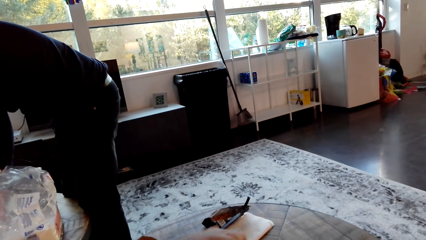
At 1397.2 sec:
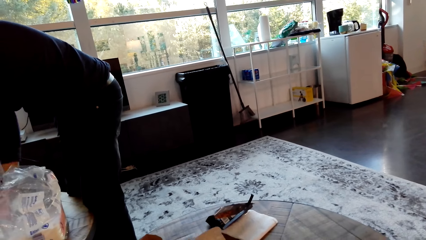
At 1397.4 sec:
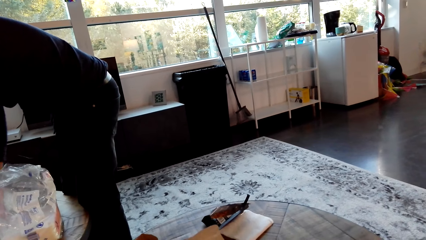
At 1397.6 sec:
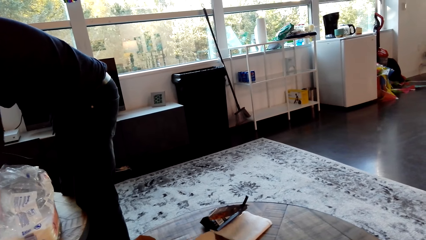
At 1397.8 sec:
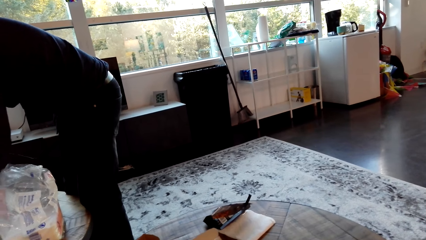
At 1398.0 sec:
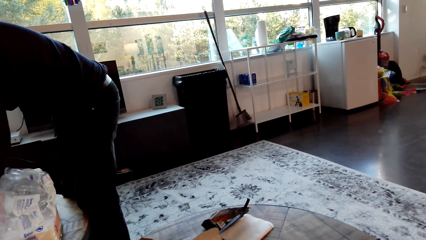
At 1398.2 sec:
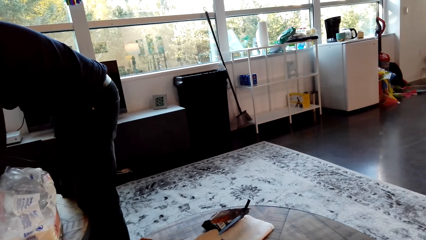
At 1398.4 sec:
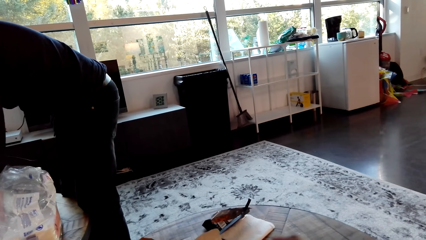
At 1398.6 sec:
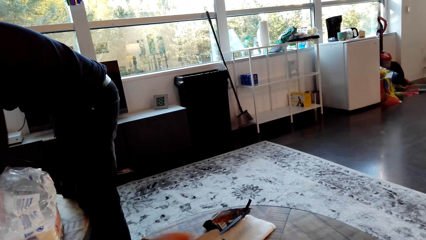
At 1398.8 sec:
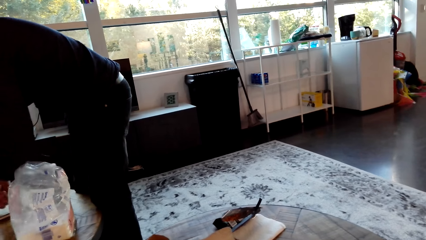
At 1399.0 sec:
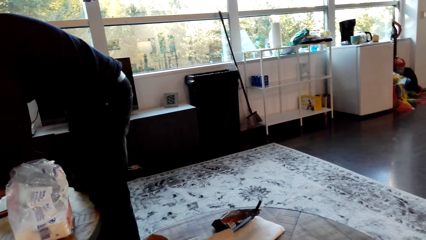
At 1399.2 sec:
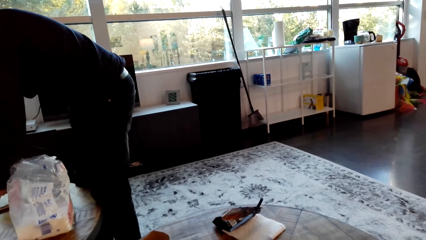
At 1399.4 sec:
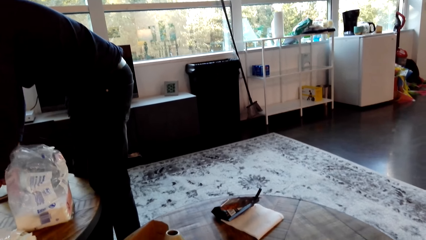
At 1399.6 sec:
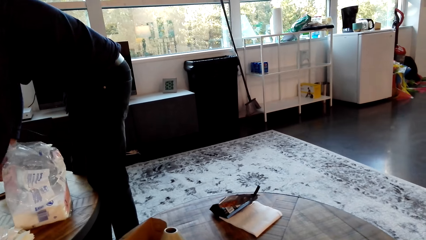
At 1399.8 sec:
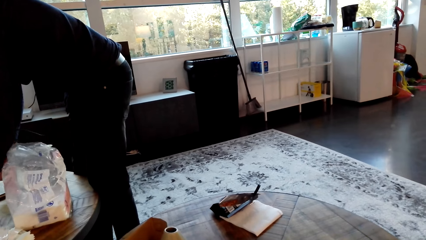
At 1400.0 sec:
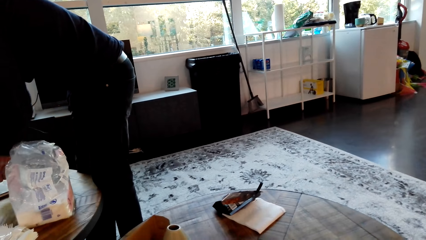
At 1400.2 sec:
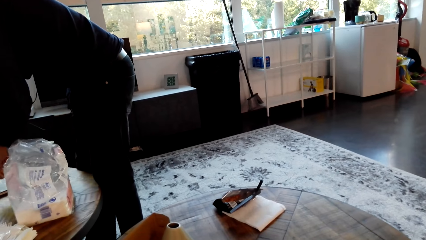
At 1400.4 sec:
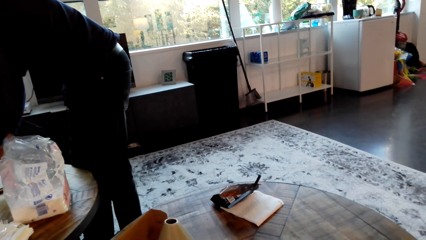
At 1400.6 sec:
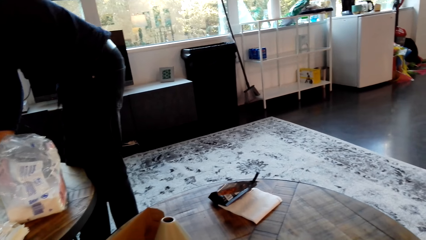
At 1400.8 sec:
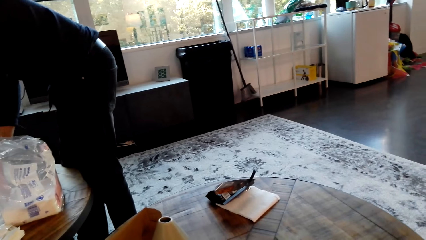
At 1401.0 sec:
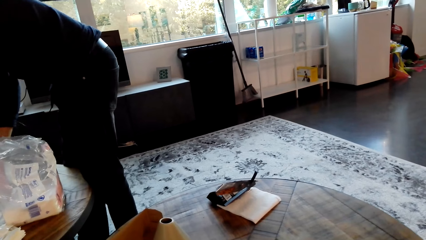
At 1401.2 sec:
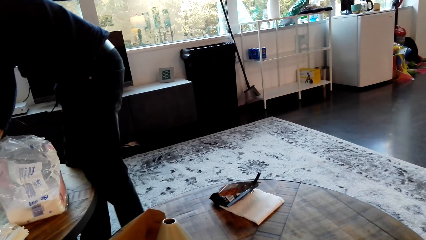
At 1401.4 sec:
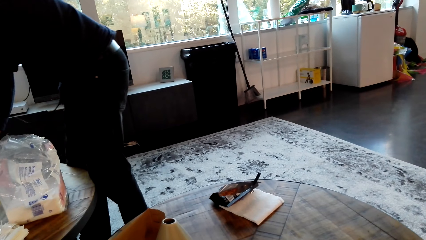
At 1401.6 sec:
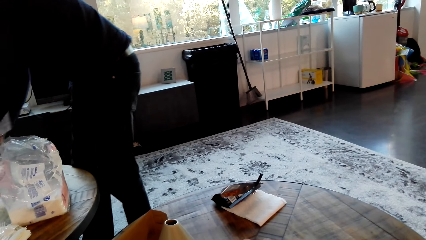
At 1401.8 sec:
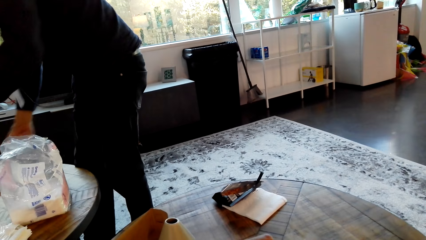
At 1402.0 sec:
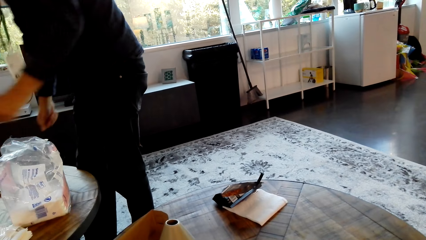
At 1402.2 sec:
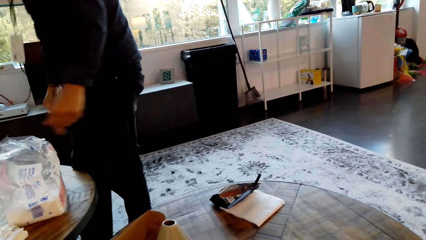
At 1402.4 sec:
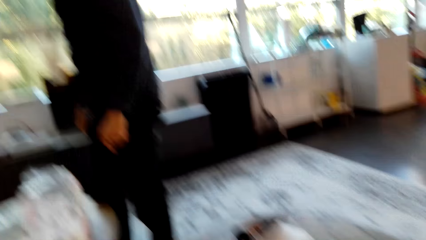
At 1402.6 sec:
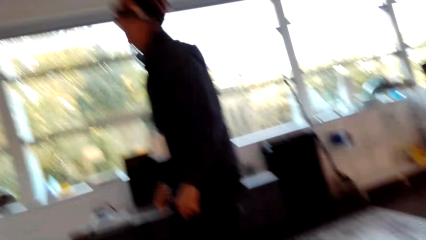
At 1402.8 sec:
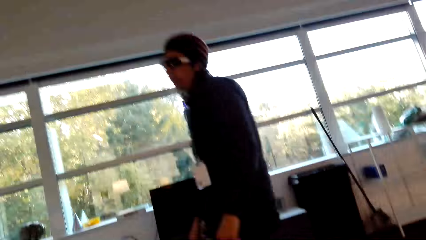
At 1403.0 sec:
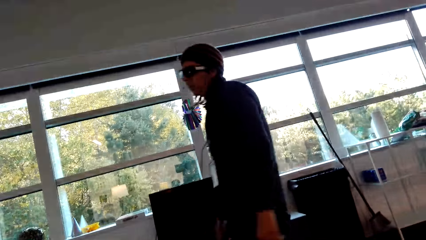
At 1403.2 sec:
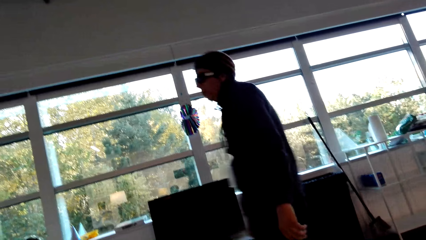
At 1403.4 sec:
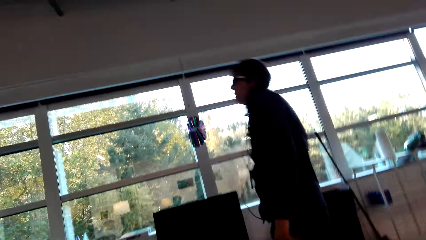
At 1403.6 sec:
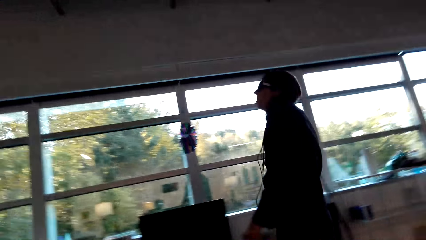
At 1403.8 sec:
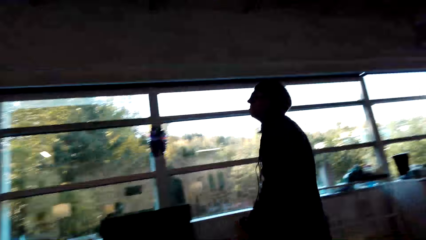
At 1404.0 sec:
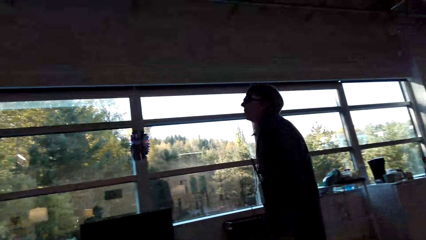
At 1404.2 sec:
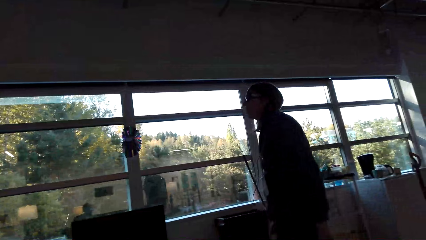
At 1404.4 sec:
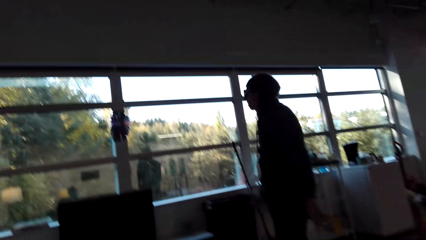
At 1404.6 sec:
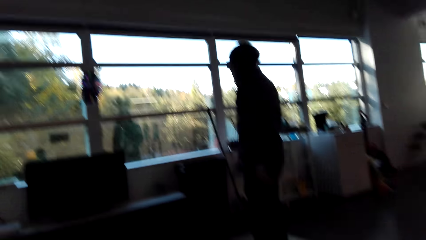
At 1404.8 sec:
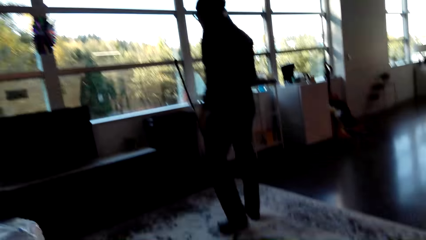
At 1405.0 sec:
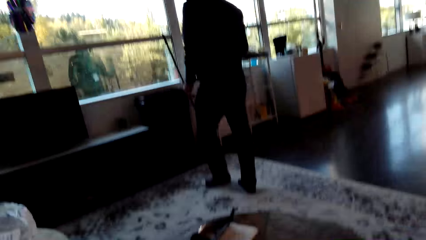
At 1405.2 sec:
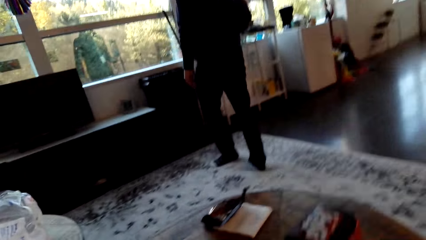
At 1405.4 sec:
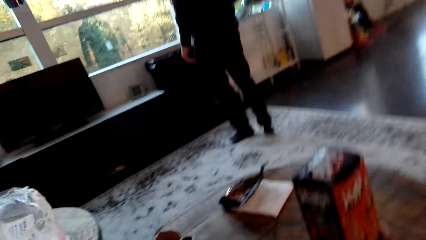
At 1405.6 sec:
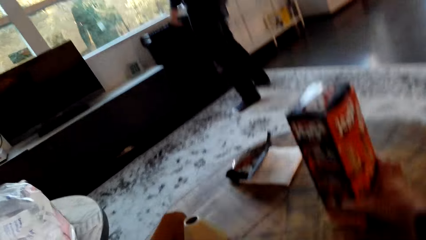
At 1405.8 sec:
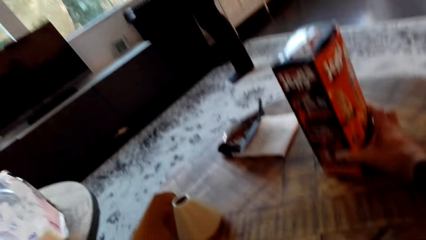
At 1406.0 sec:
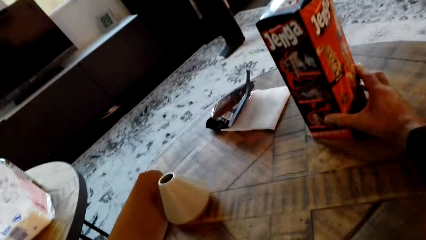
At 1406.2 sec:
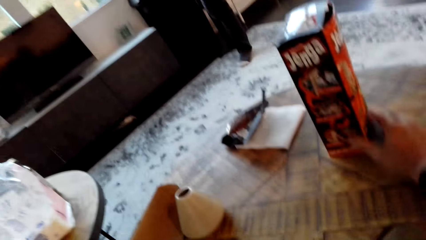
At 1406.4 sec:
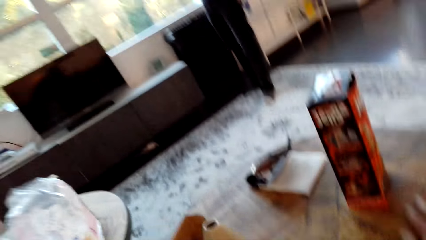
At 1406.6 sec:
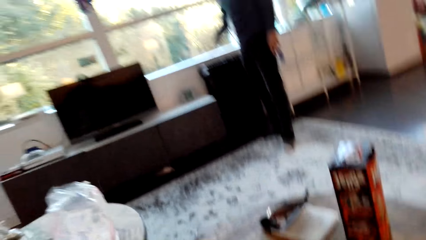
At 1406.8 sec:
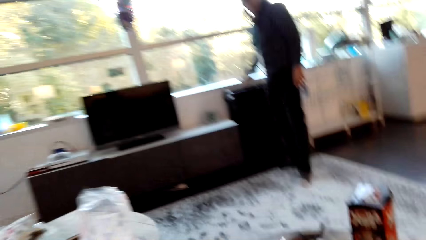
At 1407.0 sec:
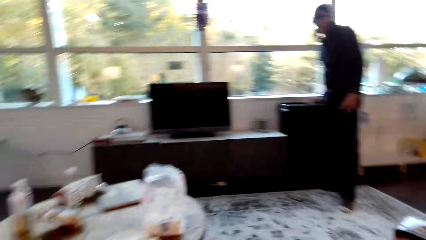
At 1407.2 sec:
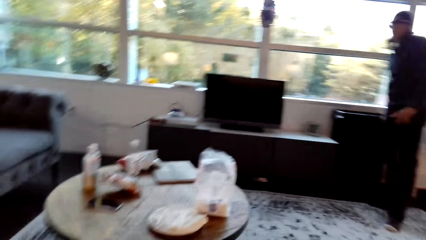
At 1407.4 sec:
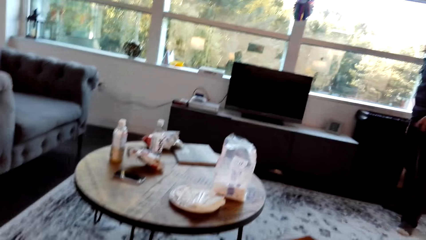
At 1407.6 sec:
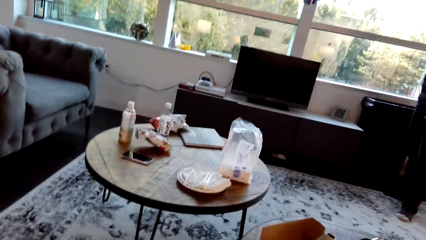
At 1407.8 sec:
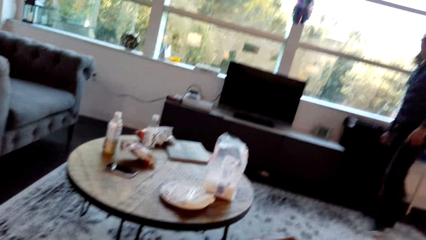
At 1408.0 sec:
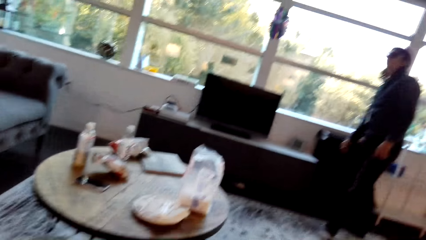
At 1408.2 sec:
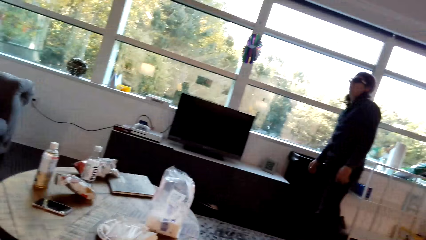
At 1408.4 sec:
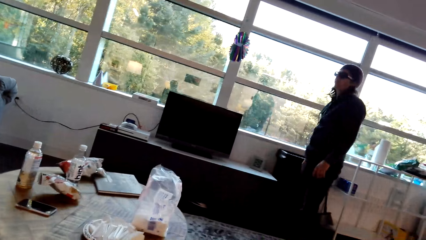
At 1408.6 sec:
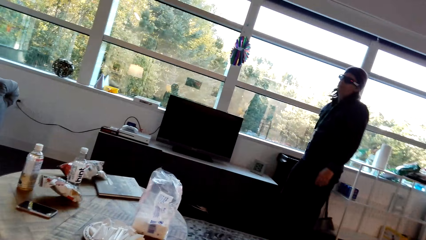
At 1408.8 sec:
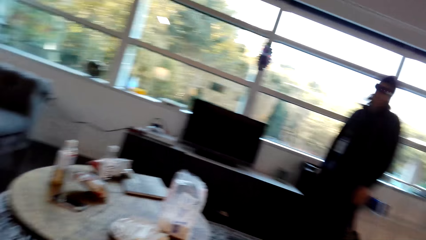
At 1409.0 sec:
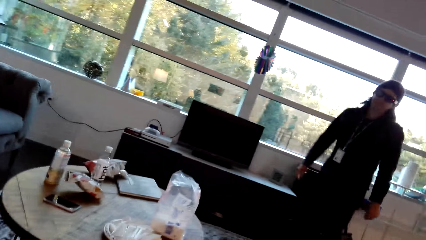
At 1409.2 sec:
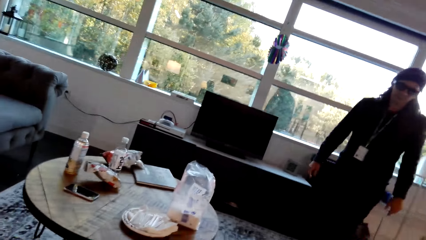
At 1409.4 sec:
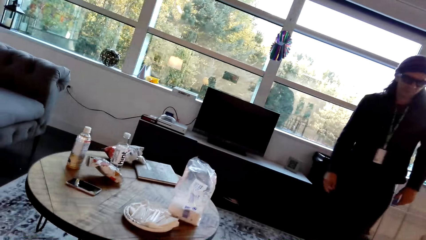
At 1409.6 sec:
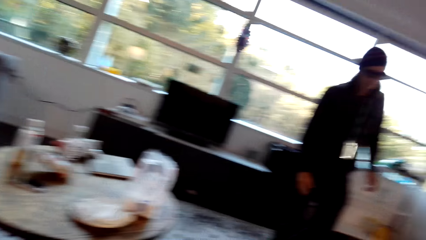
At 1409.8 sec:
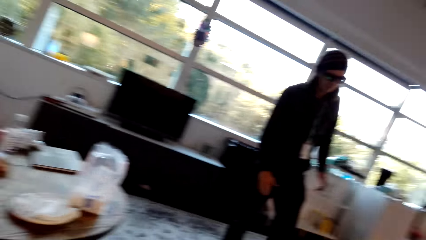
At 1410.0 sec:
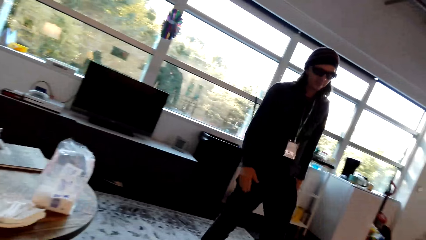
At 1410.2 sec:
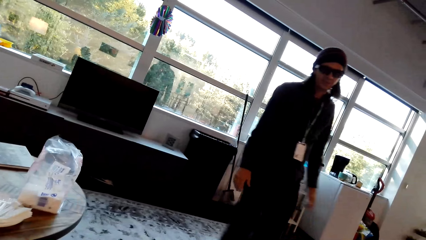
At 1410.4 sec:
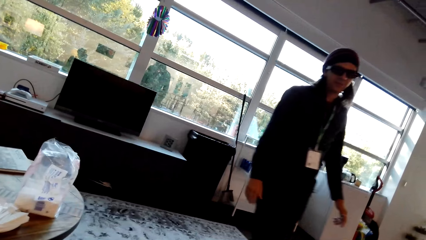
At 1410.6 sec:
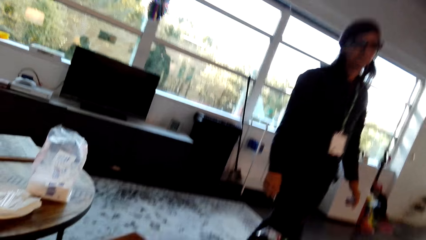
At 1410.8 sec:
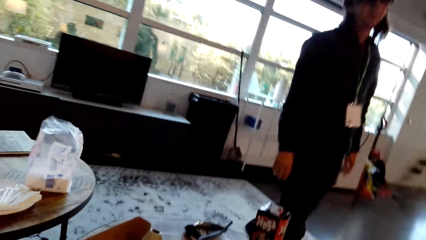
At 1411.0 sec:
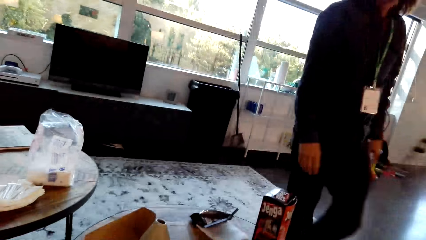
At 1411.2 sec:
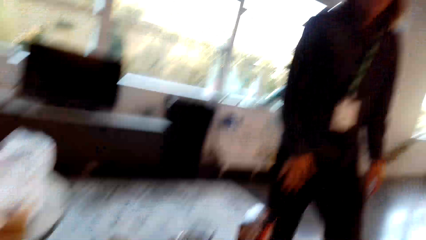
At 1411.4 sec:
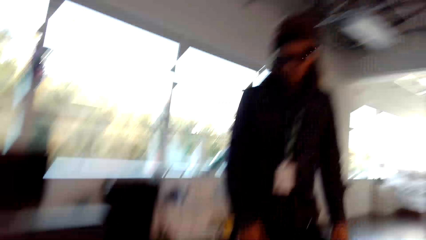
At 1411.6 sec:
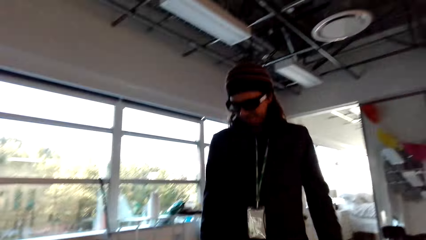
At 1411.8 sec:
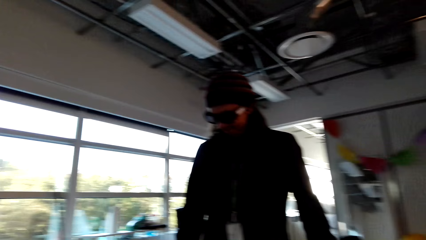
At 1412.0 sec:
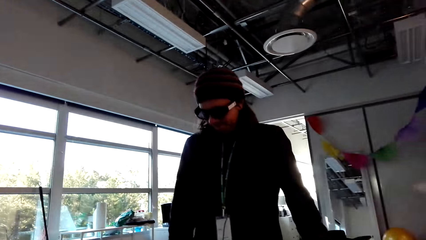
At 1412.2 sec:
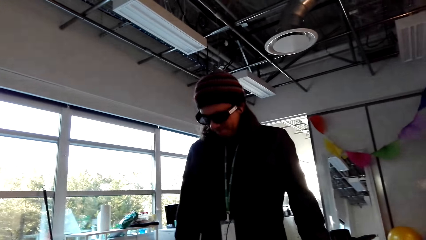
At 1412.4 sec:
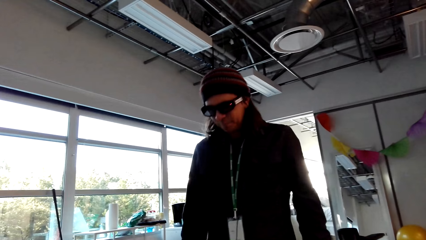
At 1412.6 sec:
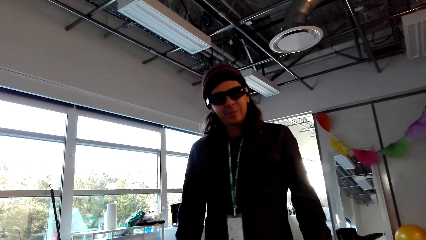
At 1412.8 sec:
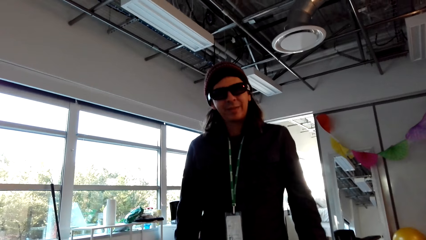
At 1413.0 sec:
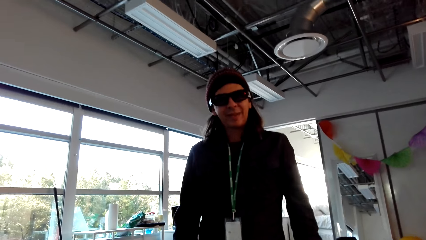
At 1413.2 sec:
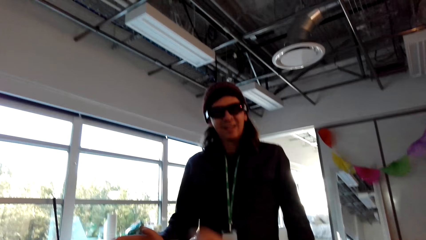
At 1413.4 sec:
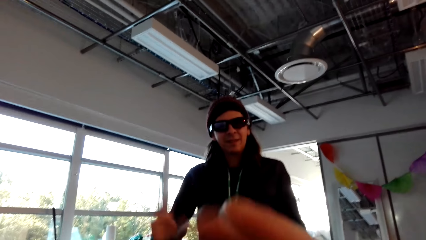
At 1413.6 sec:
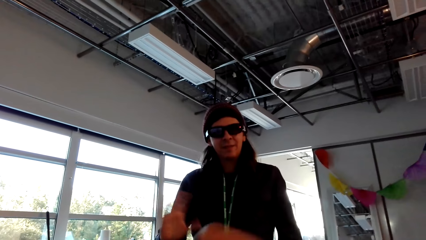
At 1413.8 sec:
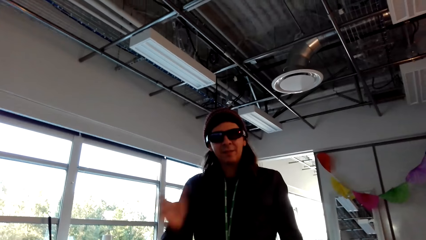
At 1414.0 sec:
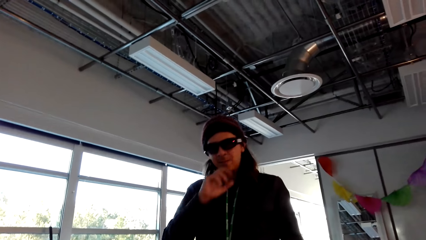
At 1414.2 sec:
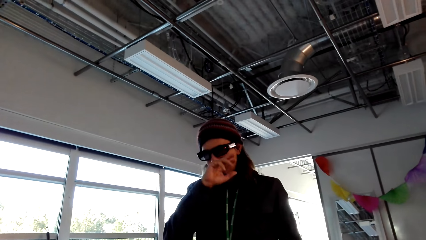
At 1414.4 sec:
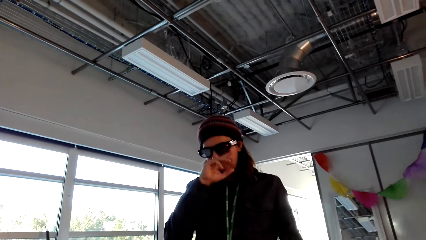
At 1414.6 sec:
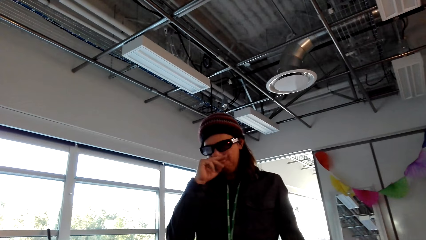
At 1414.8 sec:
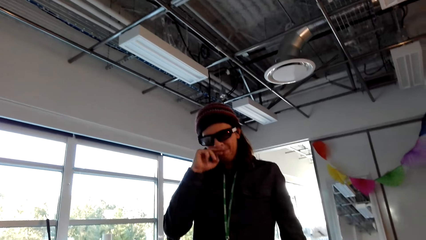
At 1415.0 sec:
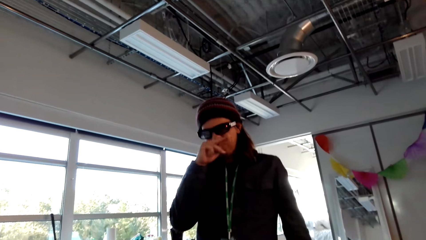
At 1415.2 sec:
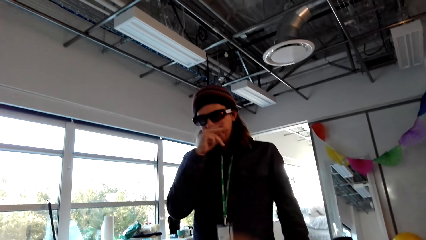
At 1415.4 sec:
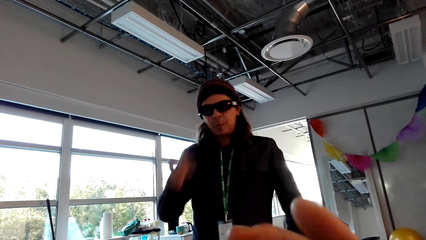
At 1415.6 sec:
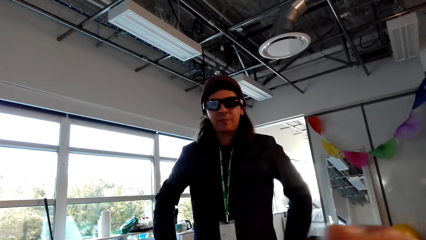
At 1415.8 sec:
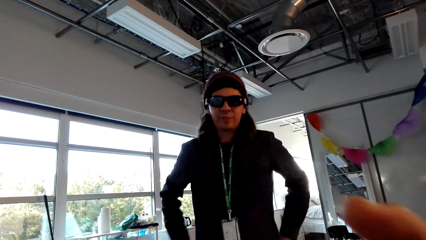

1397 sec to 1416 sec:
The camera wearer stares at a man. They interact with the man. They move the carton on the table. They look around the living room. They converse with the man. The man walks around the living room. The camera wearer interacts with the man.
